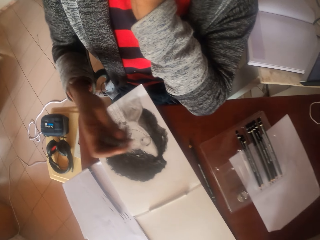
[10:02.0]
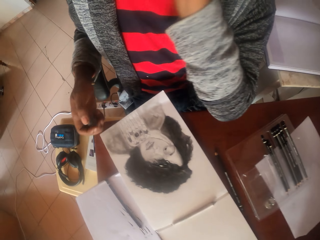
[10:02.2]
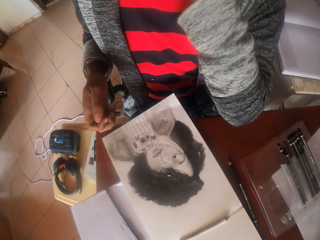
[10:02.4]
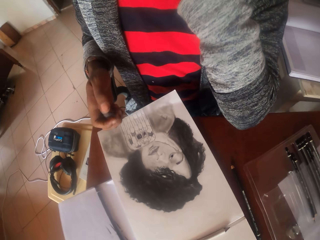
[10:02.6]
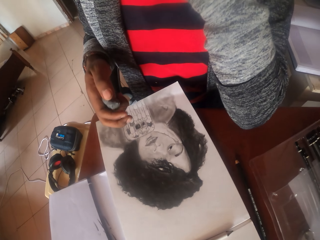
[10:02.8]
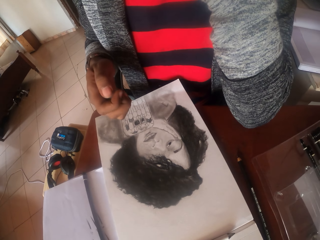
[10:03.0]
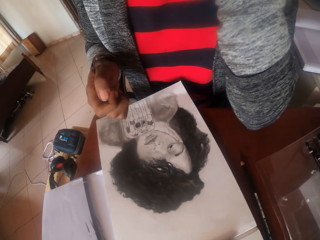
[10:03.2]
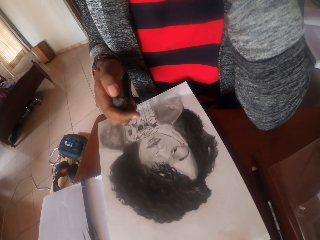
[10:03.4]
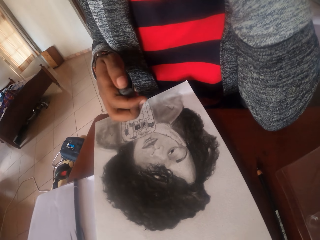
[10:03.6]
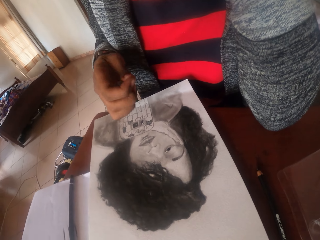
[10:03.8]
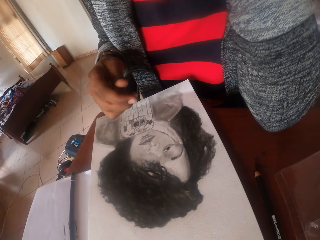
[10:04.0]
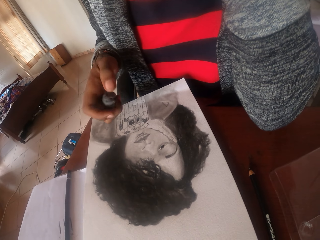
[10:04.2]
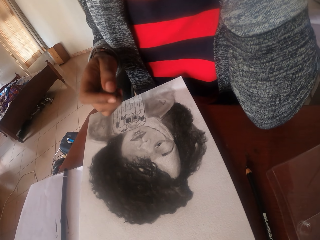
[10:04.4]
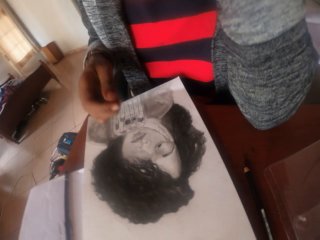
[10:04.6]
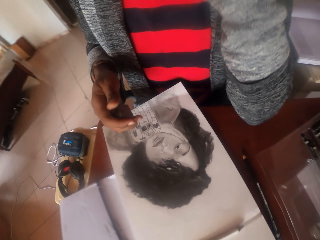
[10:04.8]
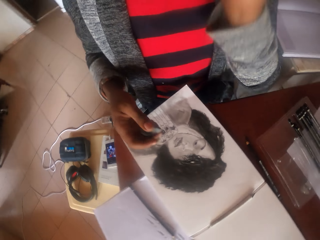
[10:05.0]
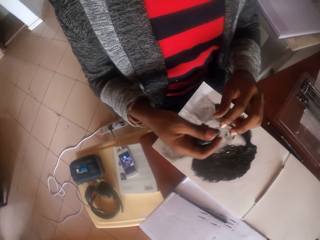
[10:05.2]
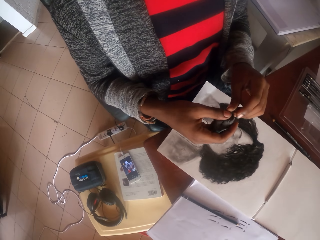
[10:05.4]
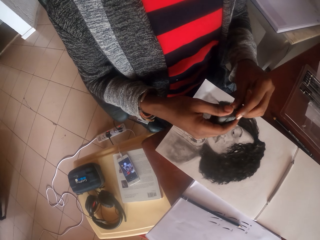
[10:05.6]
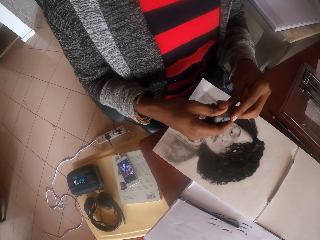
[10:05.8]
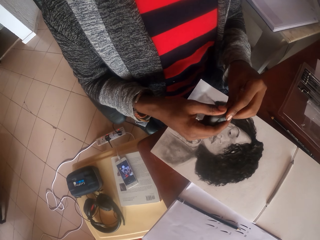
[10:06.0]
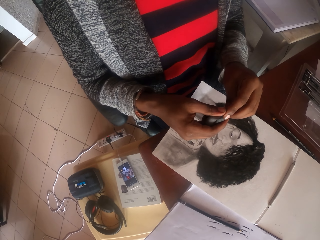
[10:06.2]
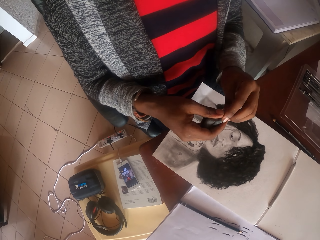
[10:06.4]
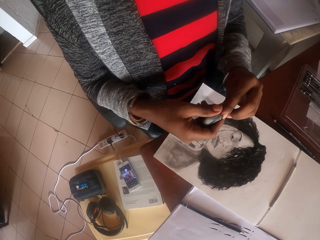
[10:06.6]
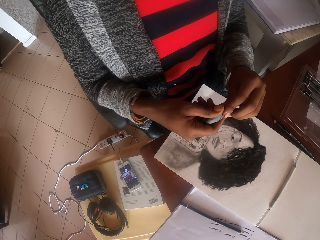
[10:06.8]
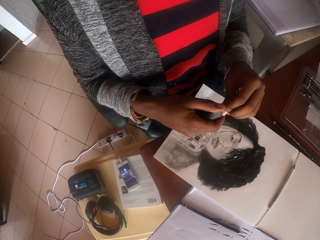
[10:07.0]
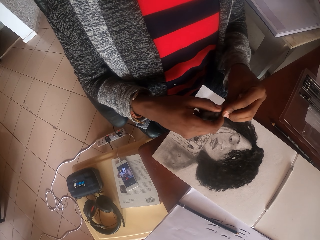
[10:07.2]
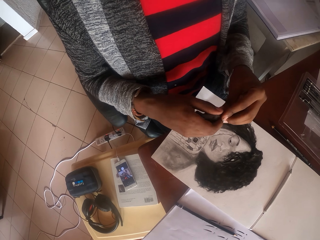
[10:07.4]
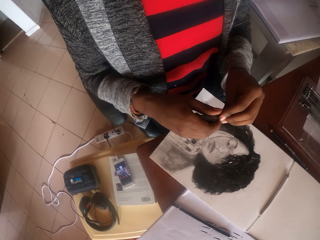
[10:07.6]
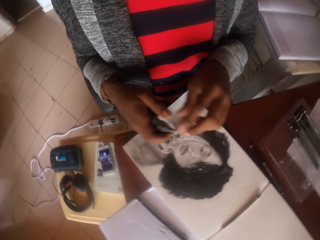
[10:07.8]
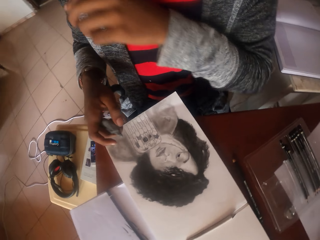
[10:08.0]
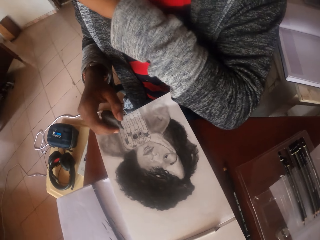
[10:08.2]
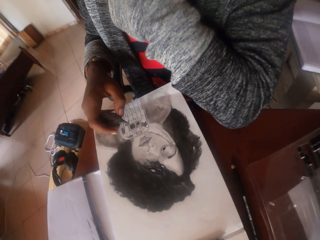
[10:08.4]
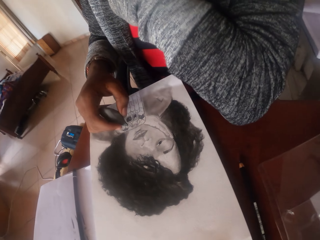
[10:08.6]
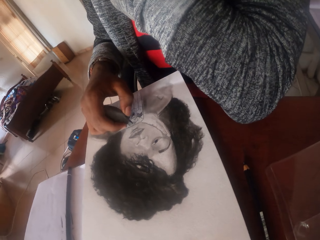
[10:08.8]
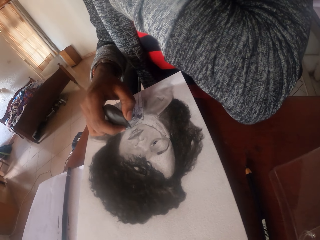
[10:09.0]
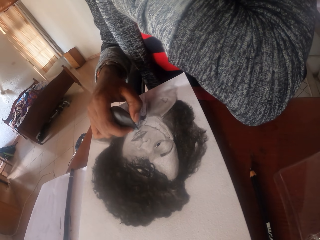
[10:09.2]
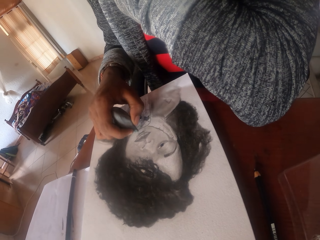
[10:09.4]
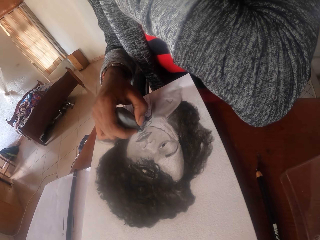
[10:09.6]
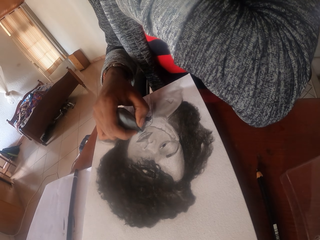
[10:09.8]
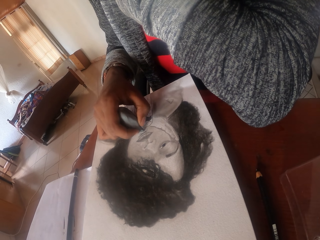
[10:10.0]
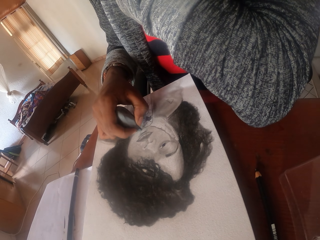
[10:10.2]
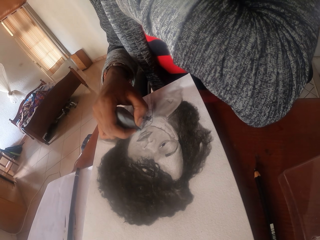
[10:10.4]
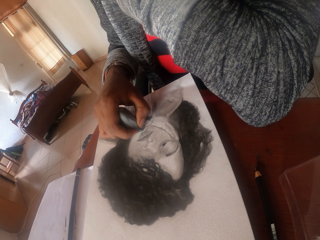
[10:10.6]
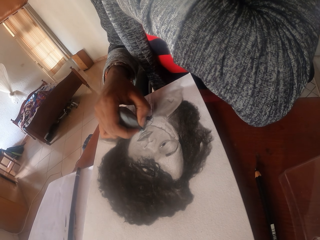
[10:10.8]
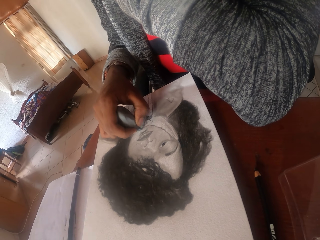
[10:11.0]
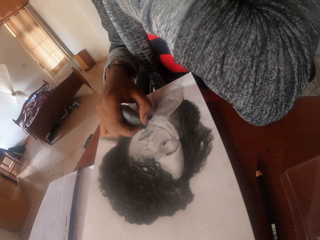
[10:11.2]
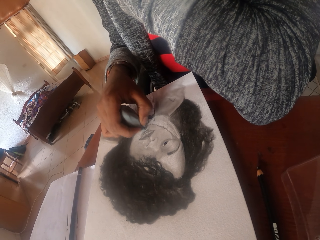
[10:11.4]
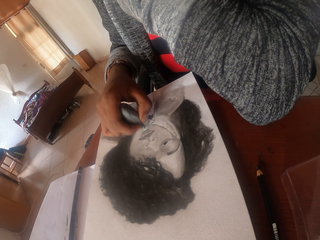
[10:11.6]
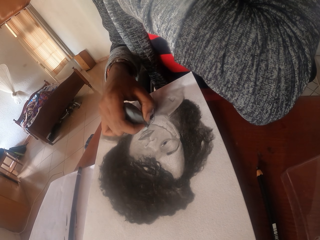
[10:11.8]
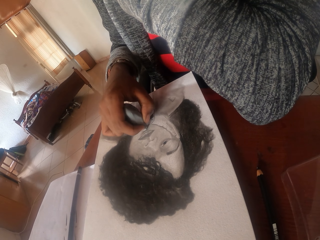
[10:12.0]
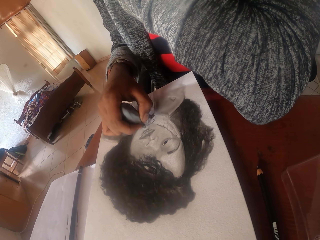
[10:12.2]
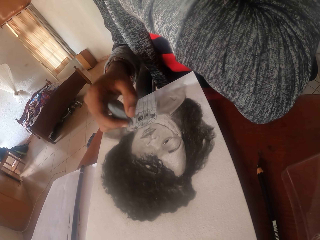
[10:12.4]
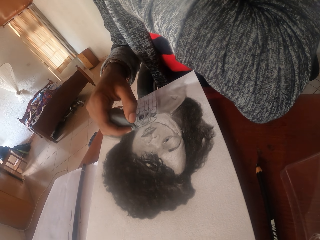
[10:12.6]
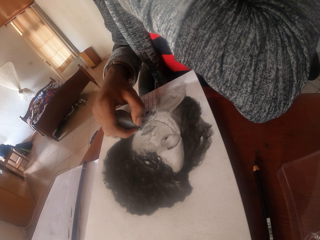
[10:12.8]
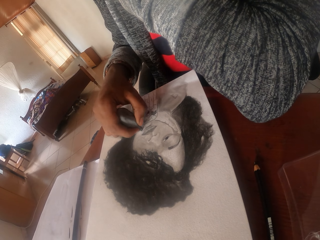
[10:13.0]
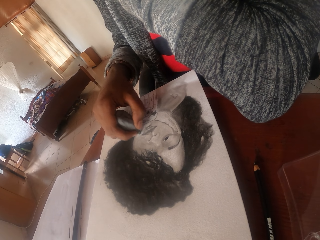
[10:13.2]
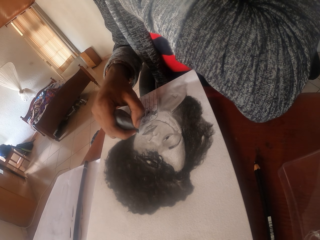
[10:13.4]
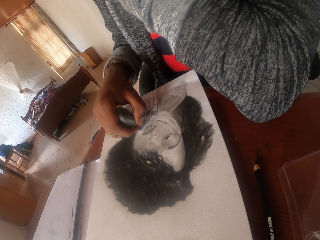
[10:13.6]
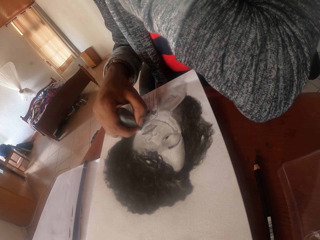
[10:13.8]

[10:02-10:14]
The camera wearer squeezes a rubber with the right hand. They press the rubber with both hands. They shape something. They erase the color on the drawing with the rubber.

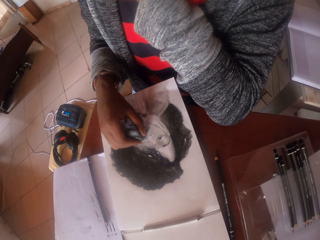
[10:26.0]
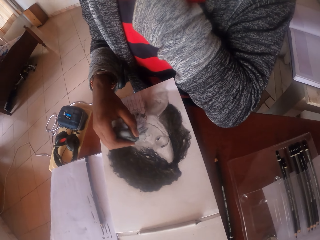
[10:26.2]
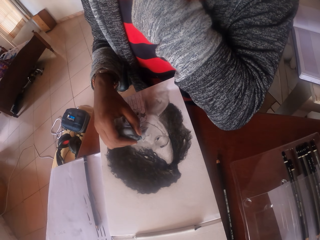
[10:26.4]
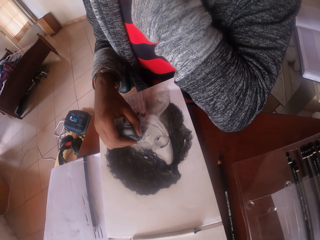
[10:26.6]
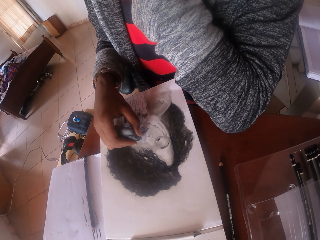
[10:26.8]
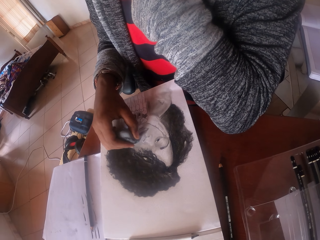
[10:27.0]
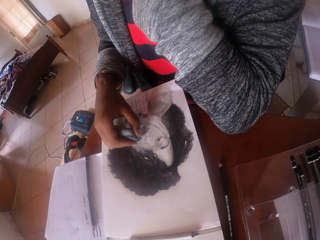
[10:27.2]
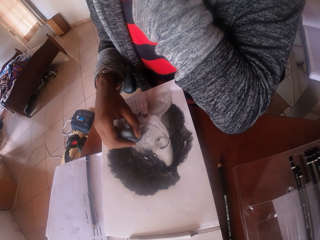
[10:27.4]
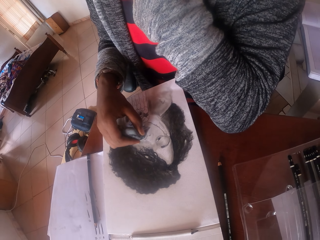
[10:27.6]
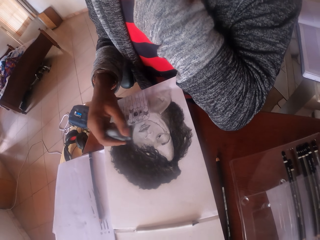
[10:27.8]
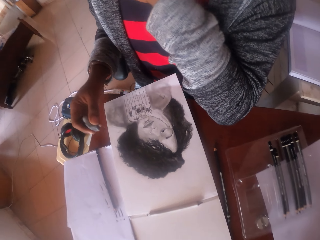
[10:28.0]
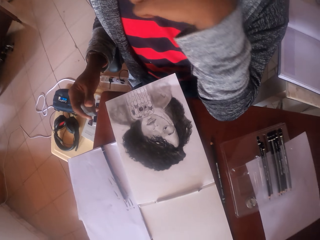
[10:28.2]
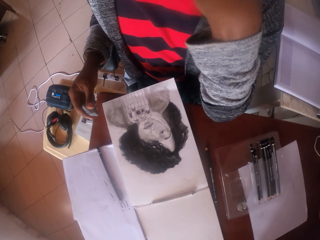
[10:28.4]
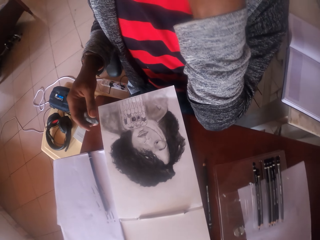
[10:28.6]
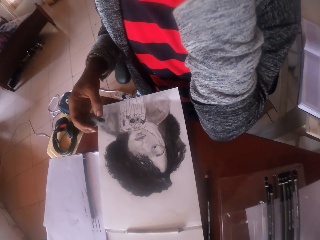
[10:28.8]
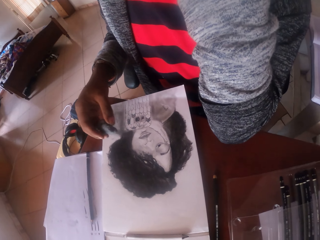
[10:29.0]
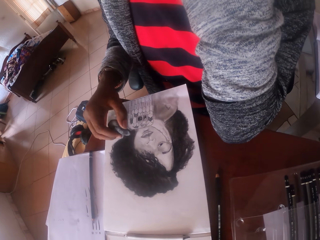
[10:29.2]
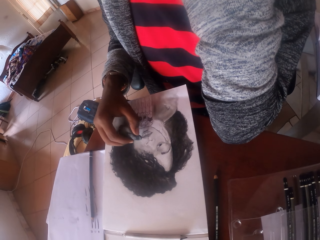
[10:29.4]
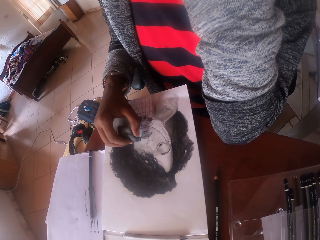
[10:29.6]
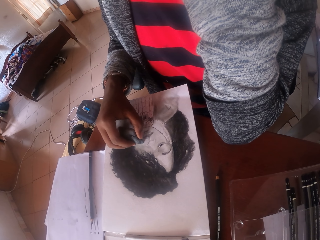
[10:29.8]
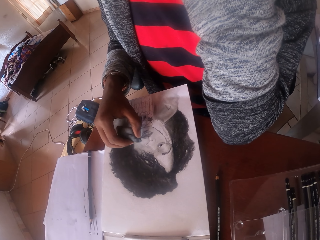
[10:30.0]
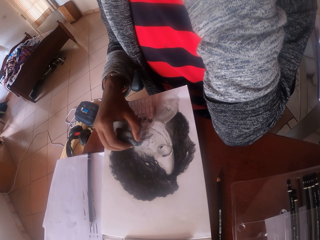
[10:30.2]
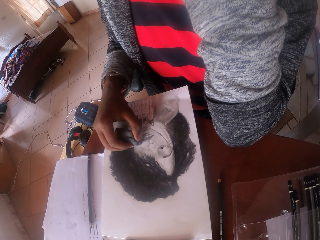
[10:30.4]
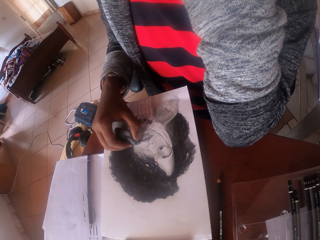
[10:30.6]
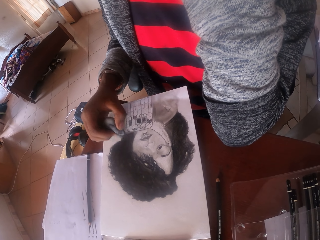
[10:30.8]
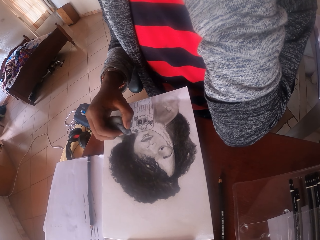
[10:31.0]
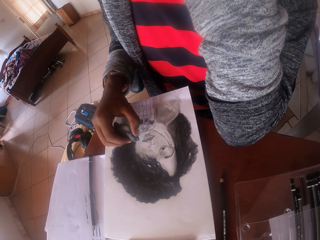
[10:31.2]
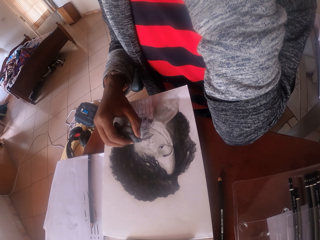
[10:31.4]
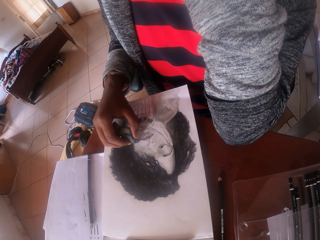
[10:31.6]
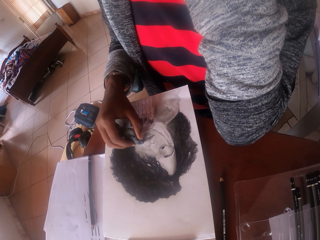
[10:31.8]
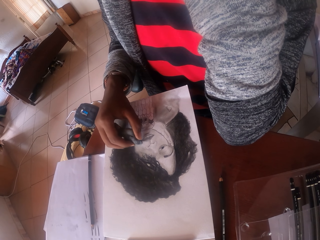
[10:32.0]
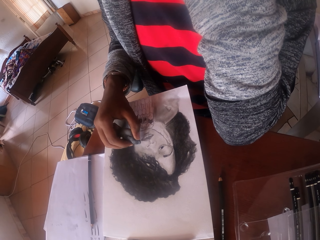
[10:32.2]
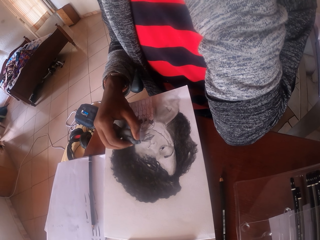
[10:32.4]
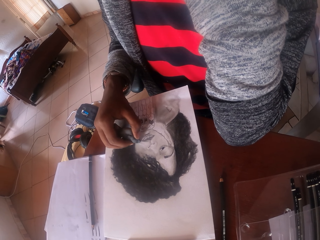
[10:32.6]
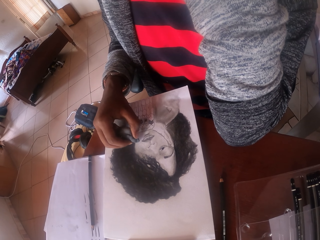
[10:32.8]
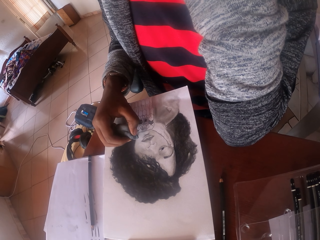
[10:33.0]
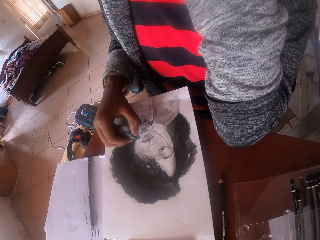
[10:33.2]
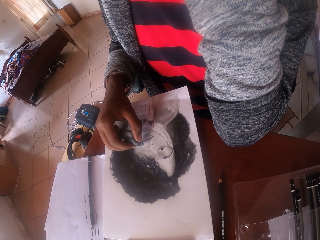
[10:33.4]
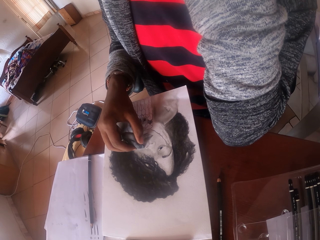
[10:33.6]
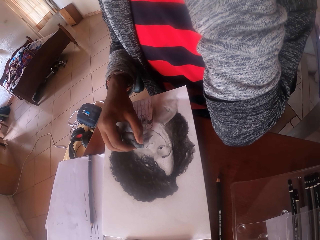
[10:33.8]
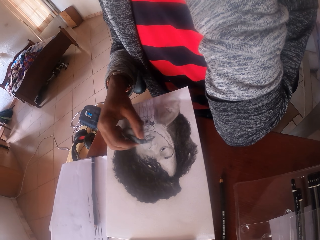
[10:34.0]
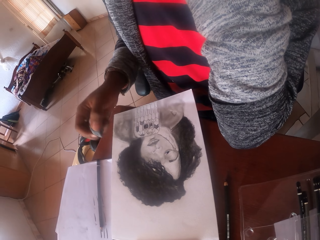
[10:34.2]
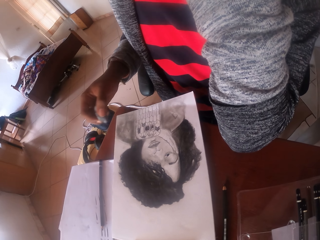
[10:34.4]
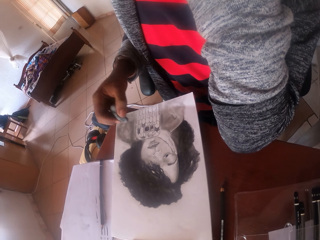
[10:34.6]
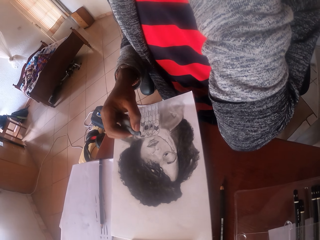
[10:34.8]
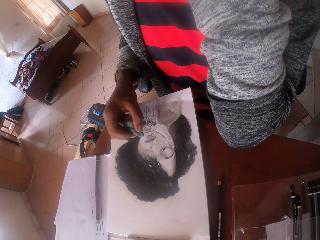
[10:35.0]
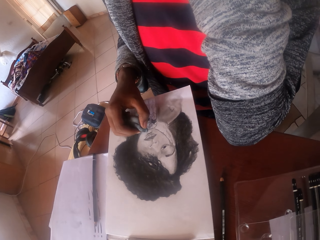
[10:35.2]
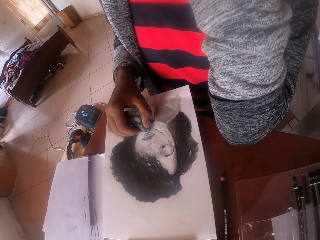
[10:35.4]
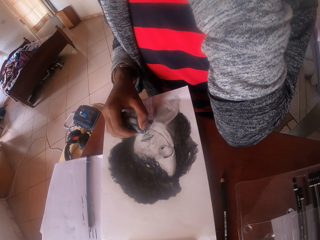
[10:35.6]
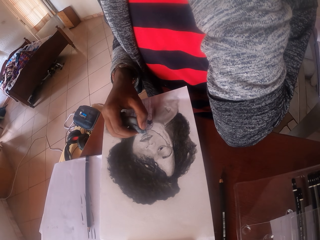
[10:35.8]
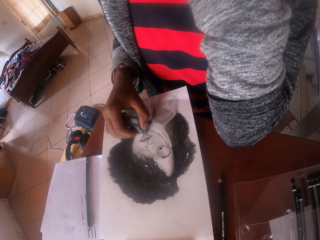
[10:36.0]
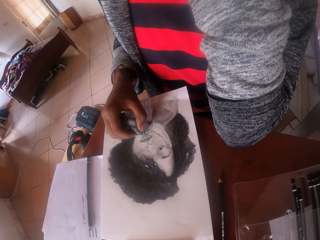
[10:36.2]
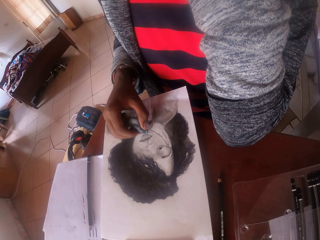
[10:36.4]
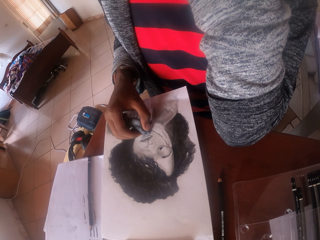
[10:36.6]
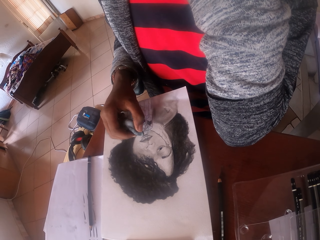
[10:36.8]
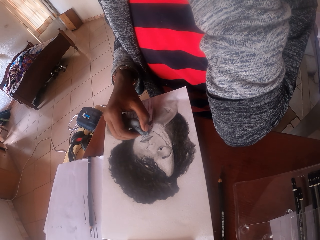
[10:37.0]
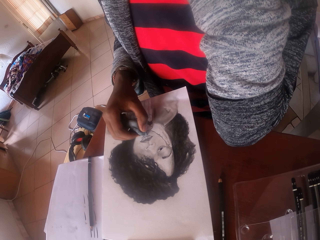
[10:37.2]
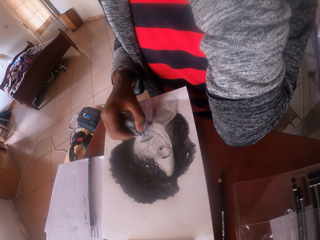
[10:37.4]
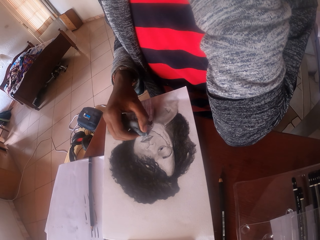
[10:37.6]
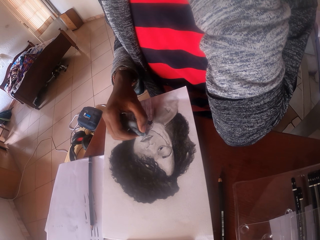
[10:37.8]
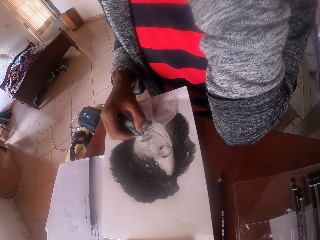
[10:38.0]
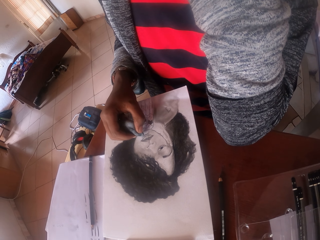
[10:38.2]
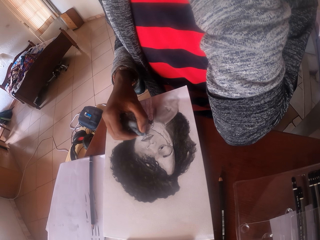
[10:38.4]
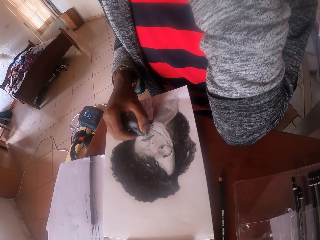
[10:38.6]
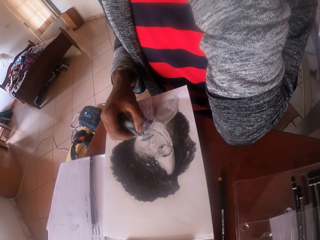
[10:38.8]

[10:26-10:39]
The camera wearer presses a rubber with the right hand. They rub the drawing with the rubber.
